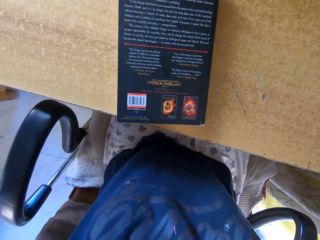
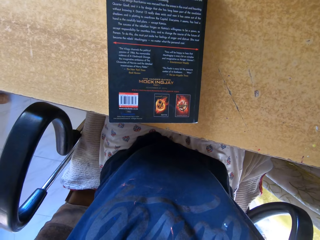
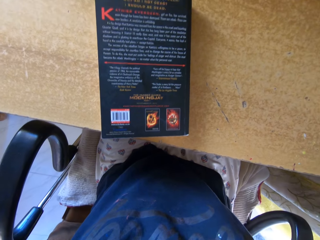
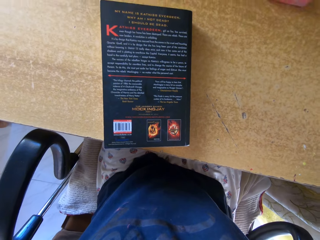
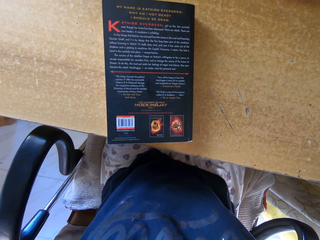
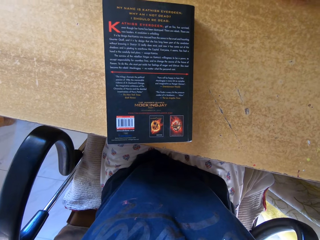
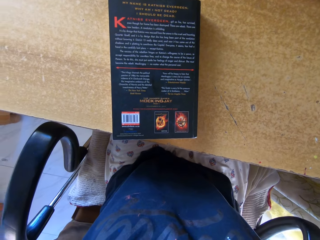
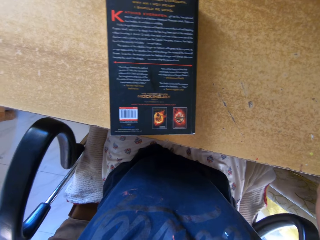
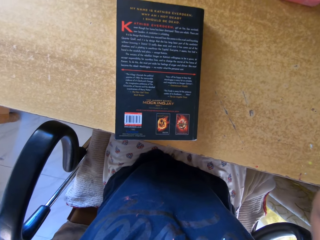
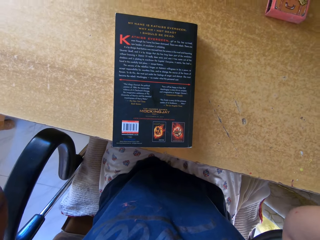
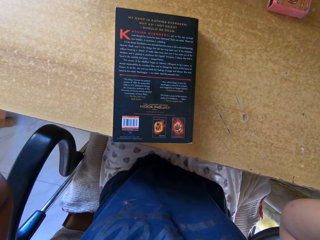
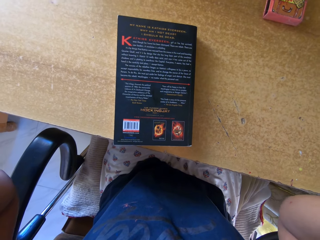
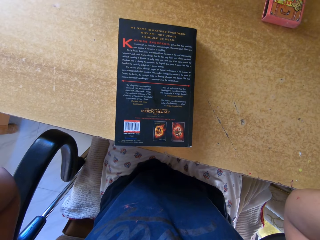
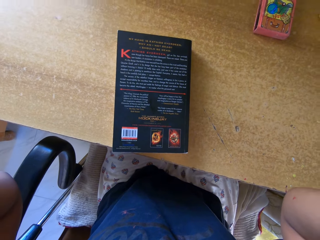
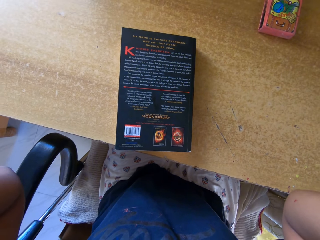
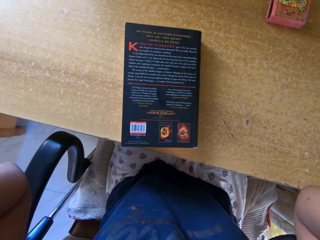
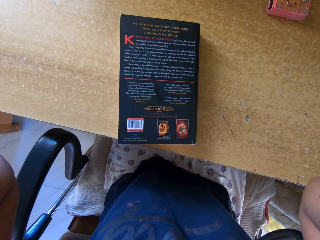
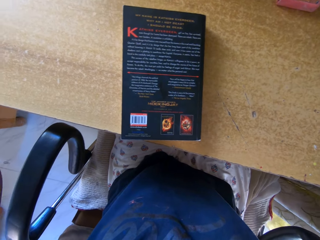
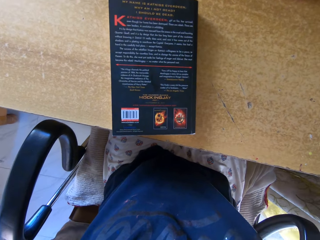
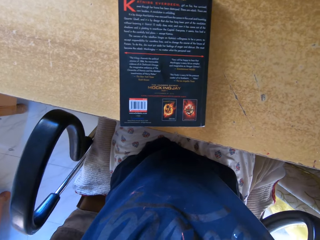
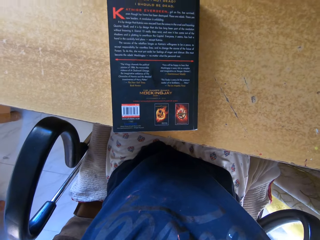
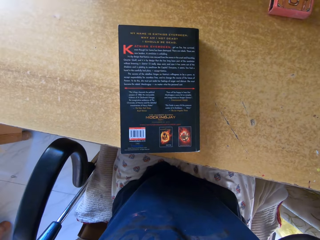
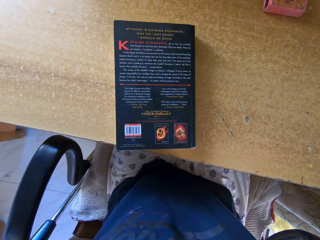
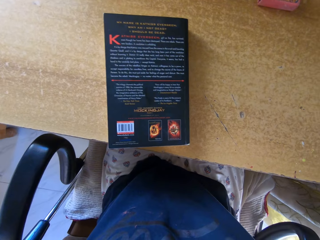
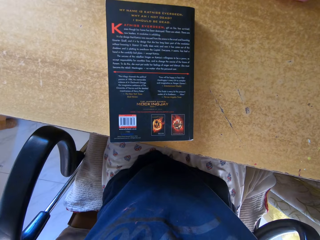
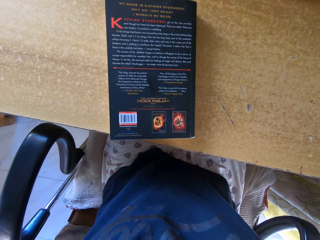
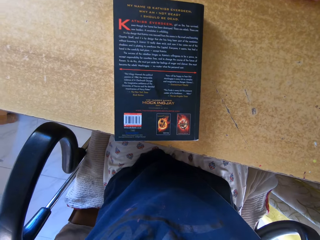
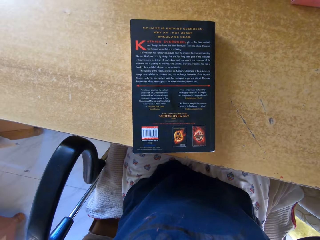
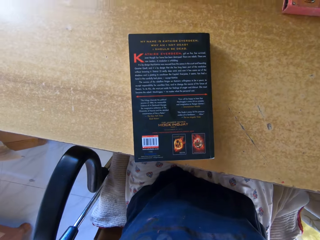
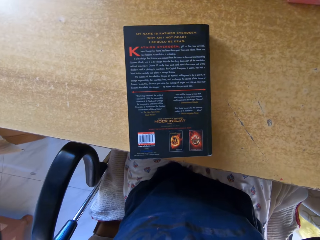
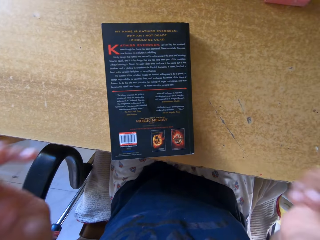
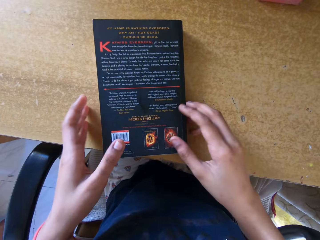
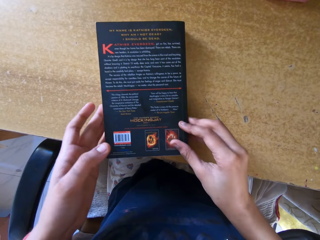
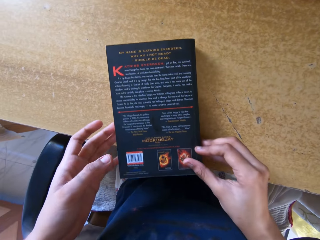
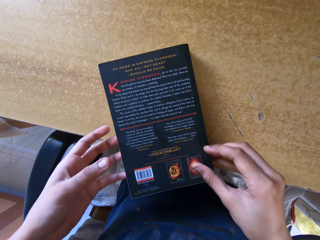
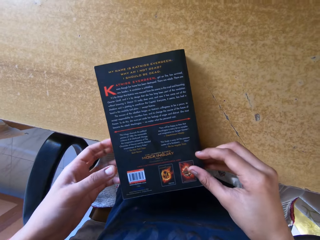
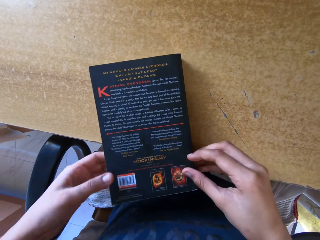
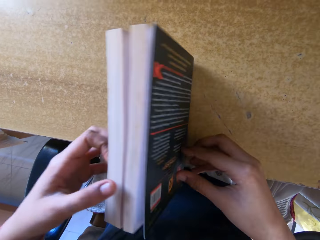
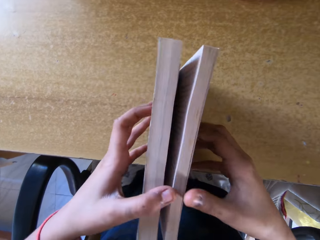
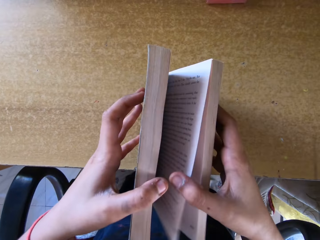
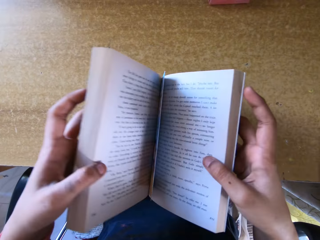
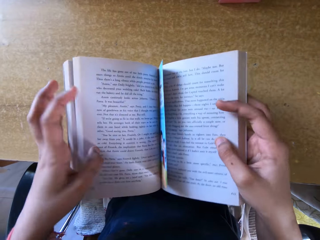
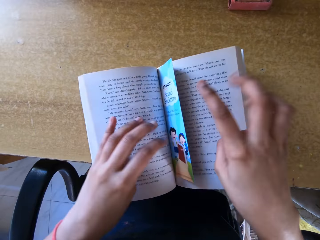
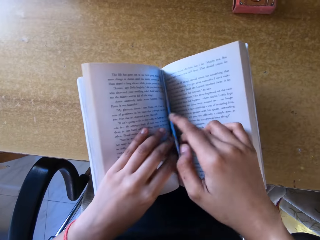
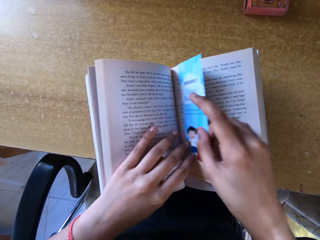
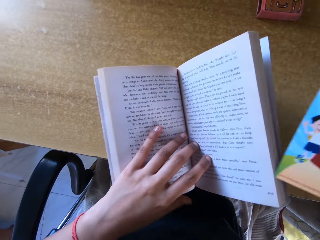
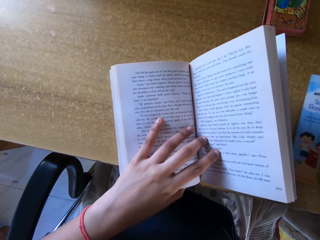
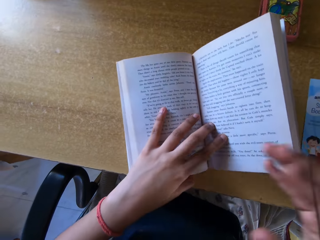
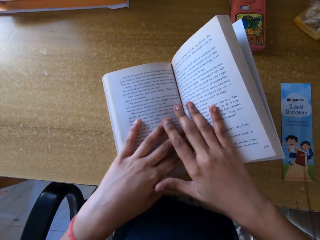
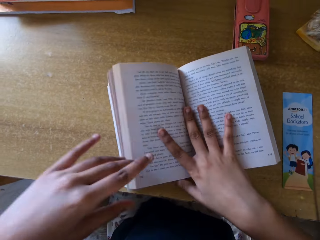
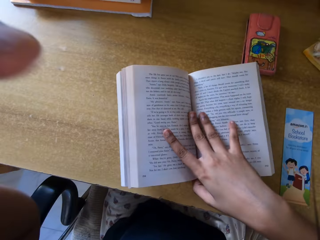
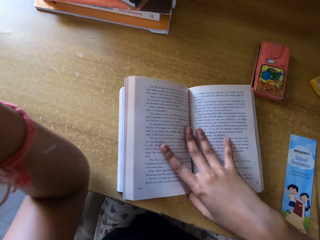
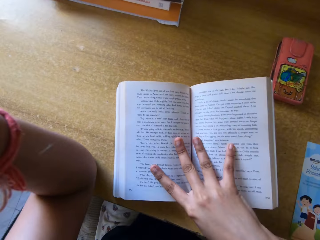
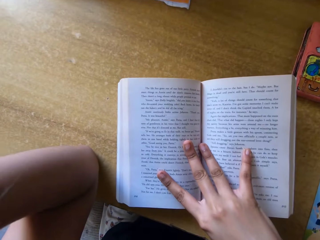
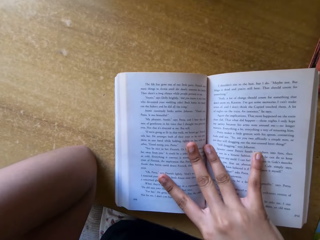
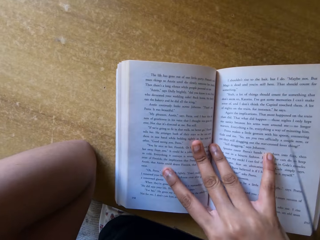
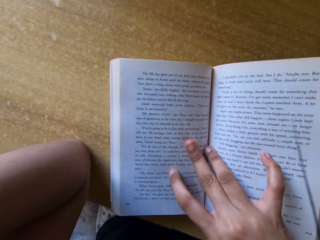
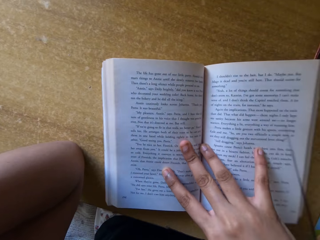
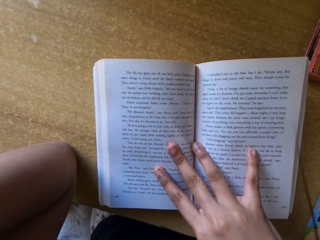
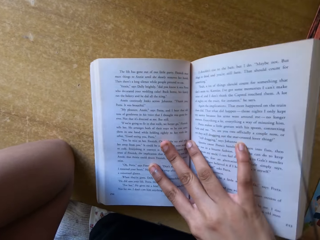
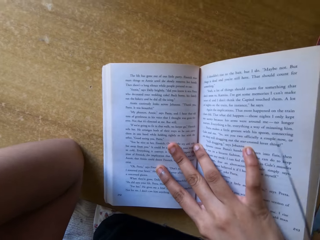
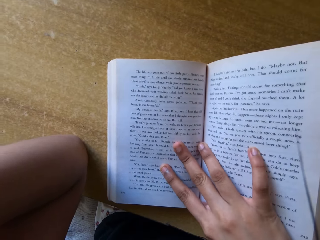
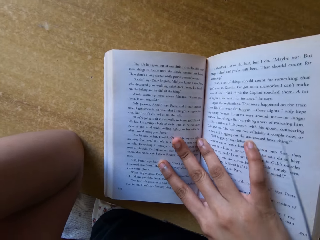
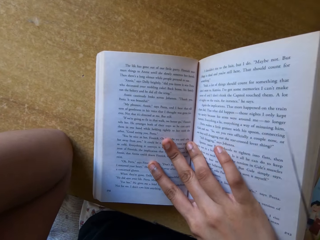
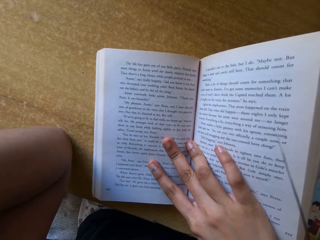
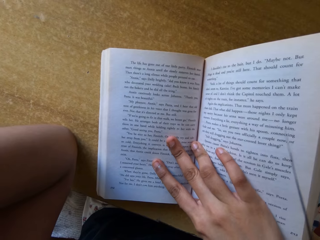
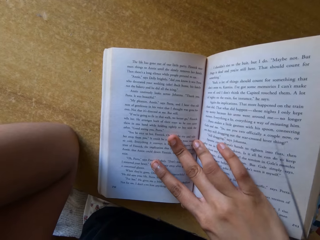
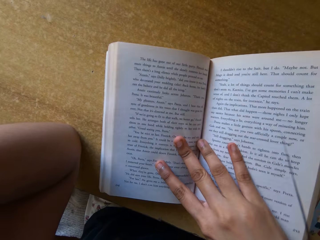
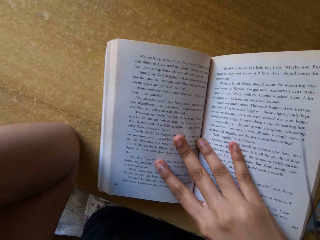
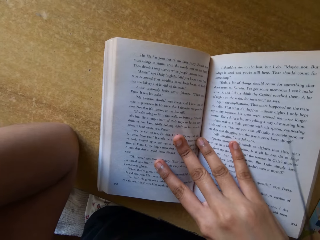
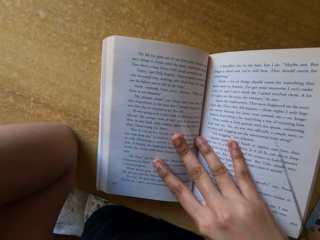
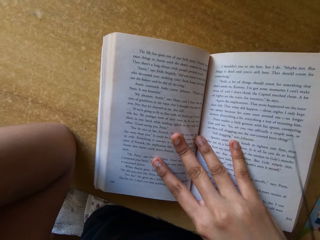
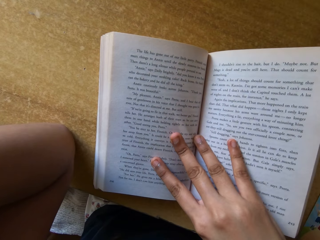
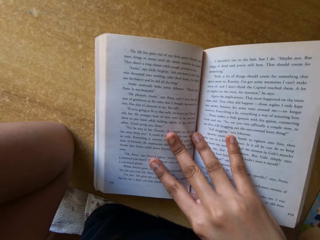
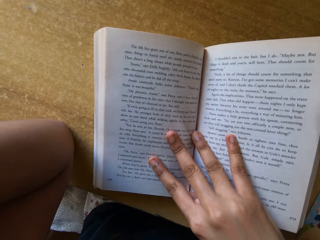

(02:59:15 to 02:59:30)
The camera wearer picks up the book with both hands. He opens the book with both hands. He removes the piece of paper from the book. He holds the book with his left hand. He puts the piece of paper on the table with his right hand. He holds the book with his right hand. He lifts his left hand up.

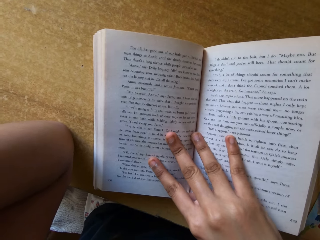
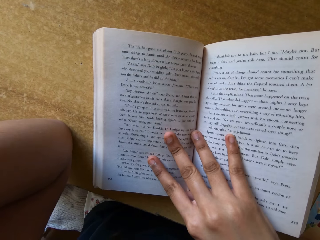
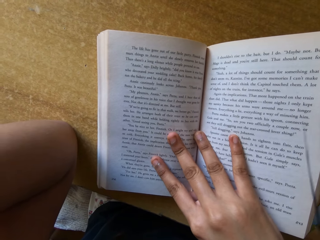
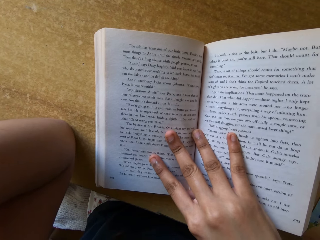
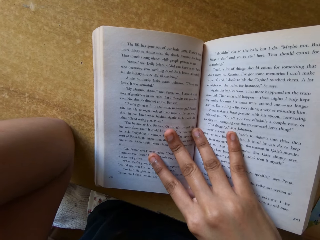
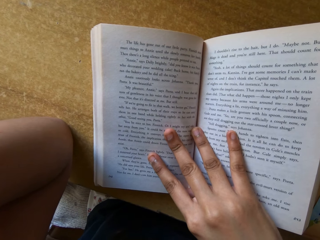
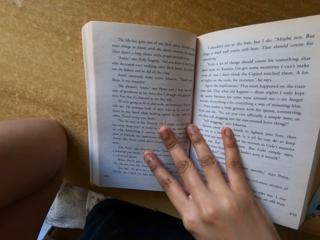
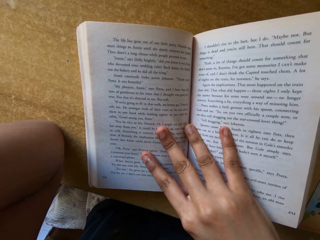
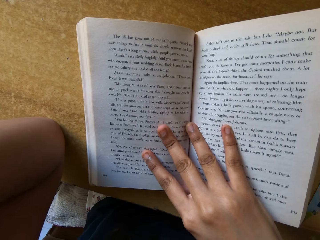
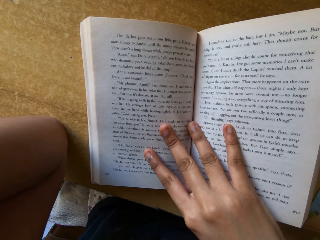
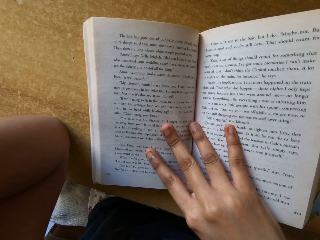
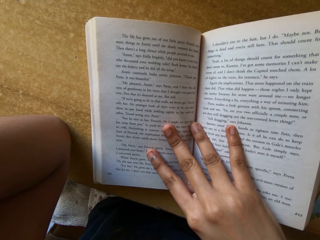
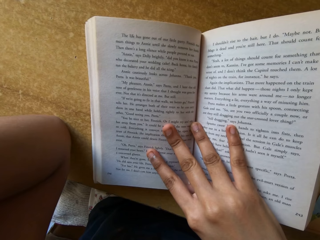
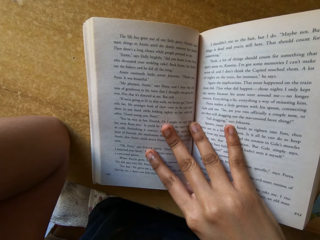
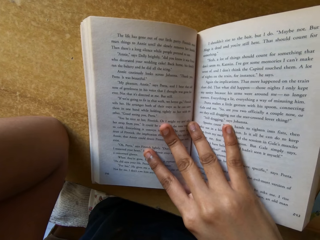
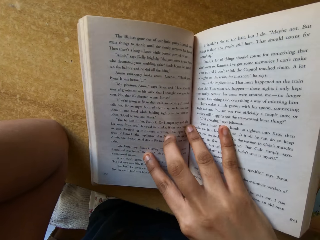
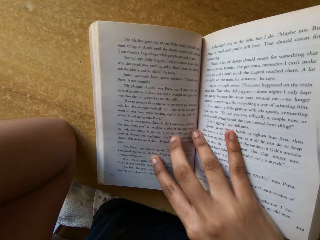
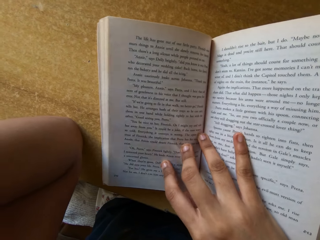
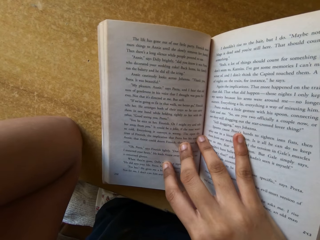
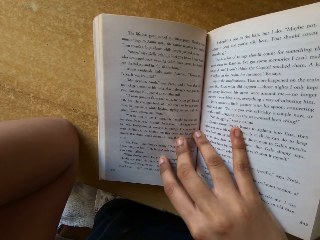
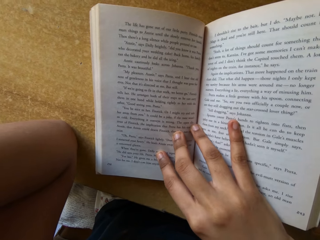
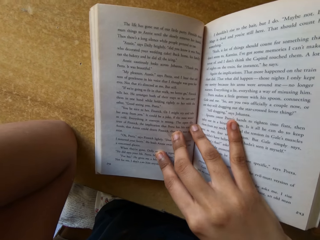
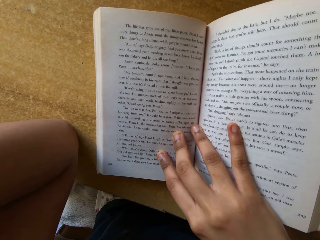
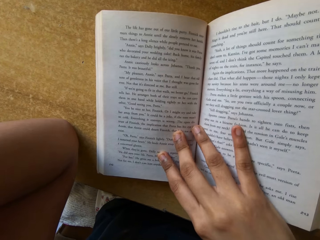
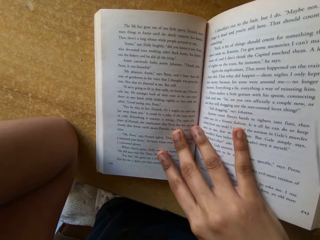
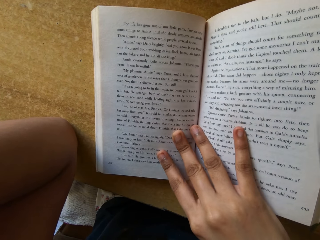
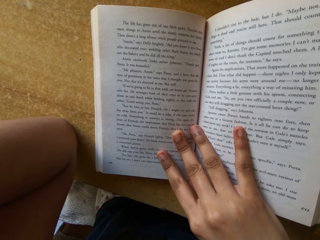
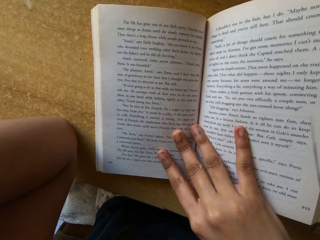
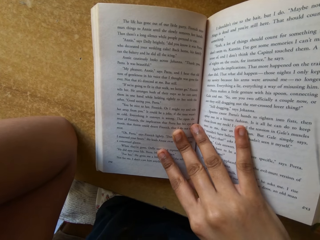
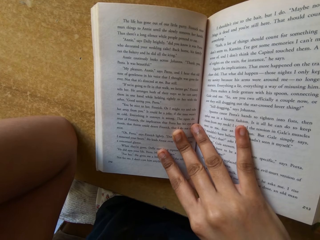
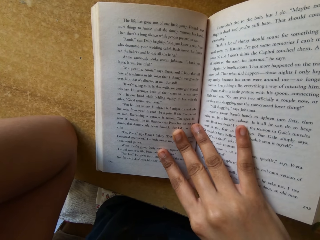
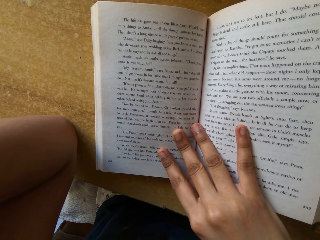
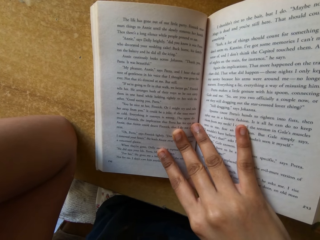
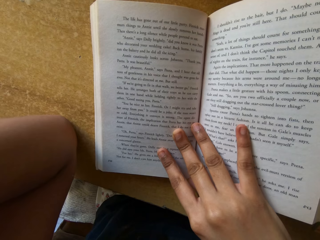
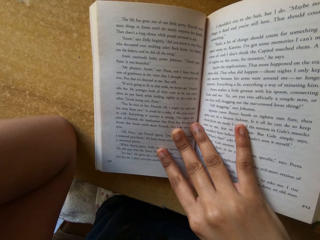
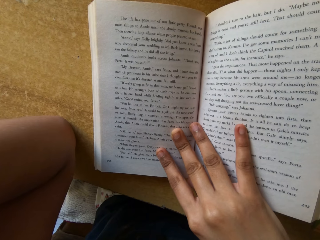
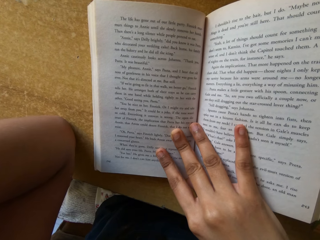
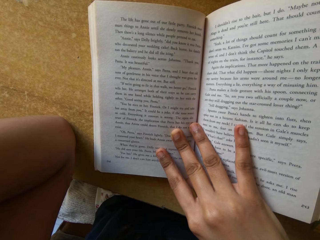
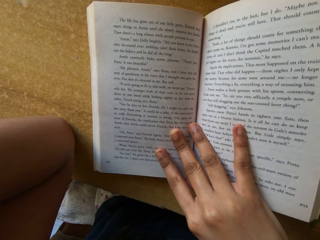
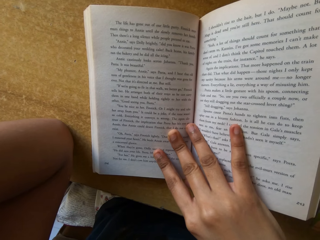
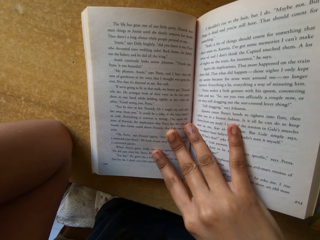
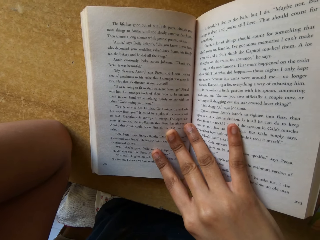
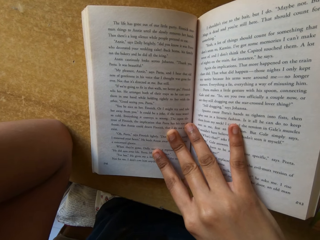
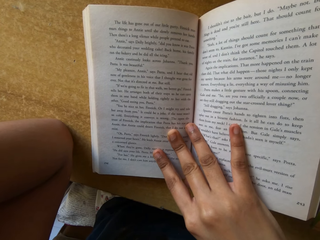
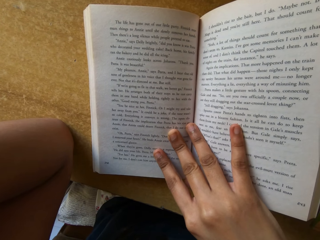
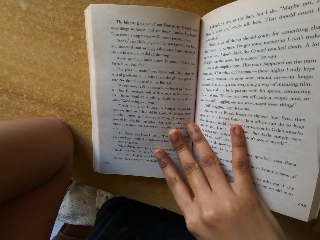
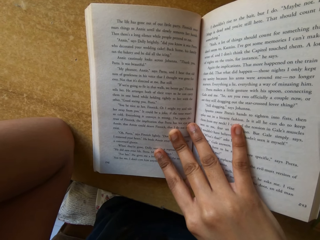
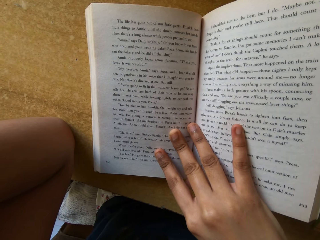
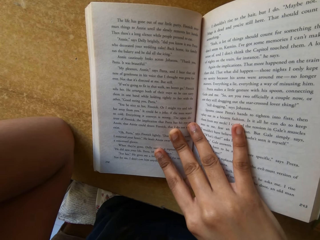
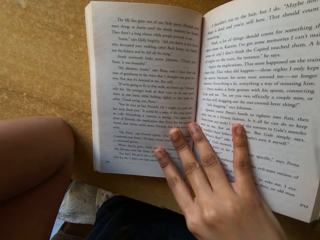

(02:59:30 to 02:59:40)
The camera wearer moves fingers. They read a book.
